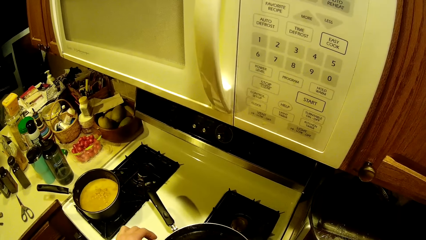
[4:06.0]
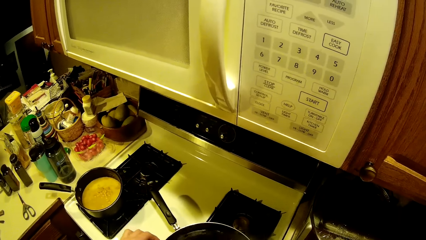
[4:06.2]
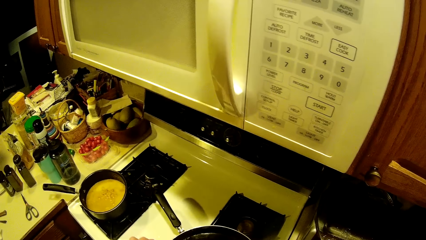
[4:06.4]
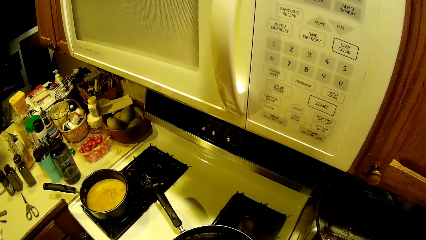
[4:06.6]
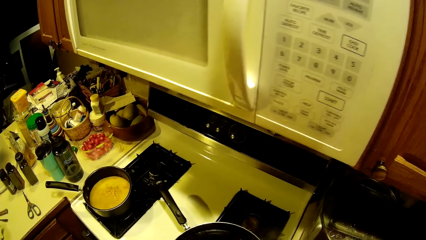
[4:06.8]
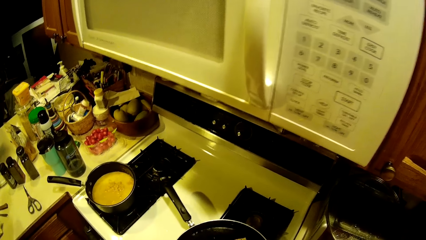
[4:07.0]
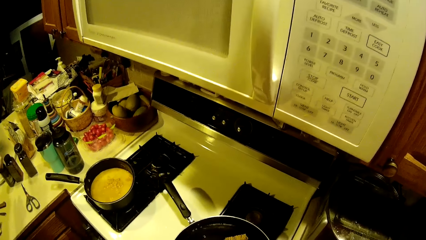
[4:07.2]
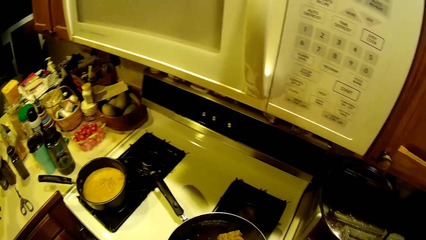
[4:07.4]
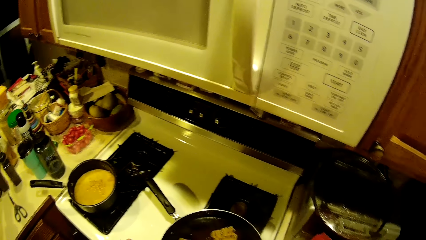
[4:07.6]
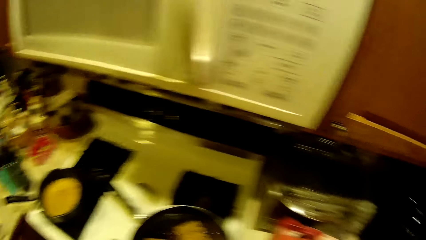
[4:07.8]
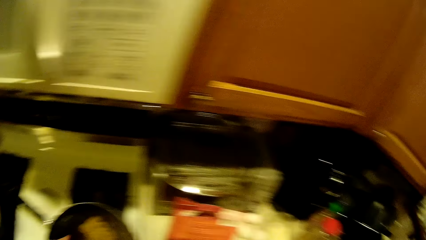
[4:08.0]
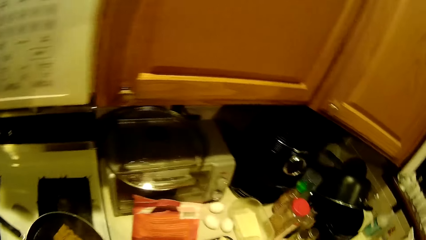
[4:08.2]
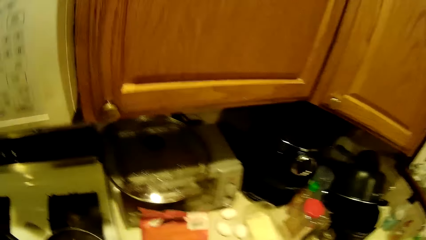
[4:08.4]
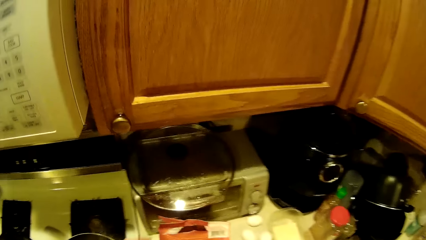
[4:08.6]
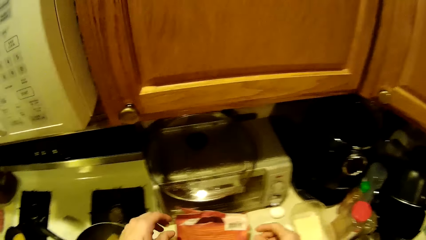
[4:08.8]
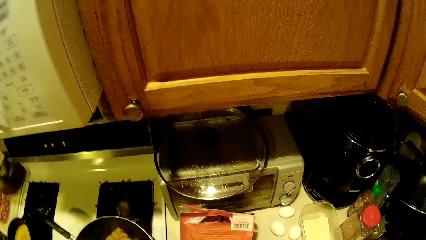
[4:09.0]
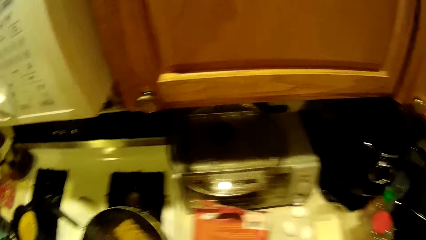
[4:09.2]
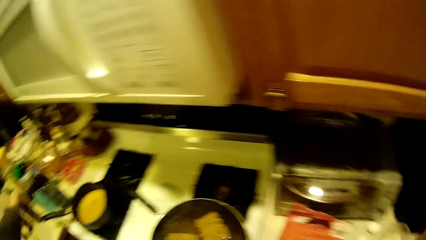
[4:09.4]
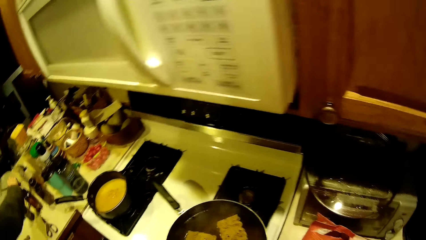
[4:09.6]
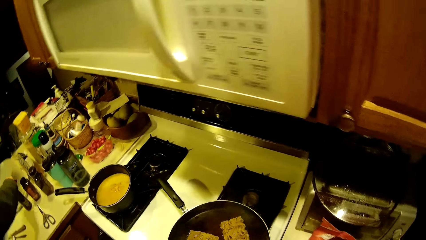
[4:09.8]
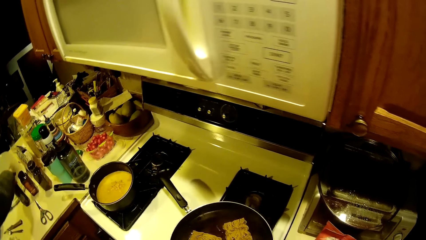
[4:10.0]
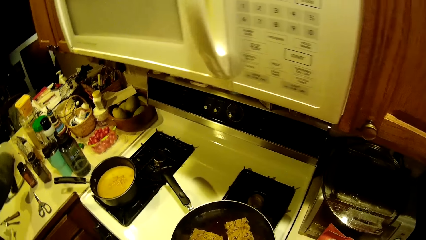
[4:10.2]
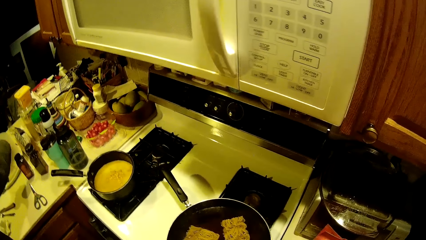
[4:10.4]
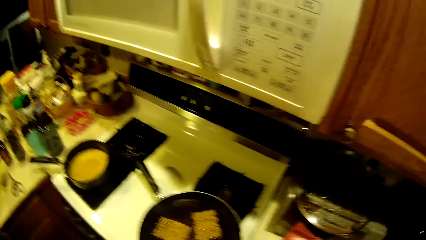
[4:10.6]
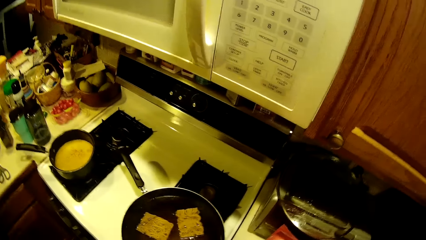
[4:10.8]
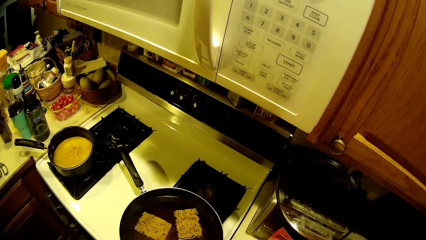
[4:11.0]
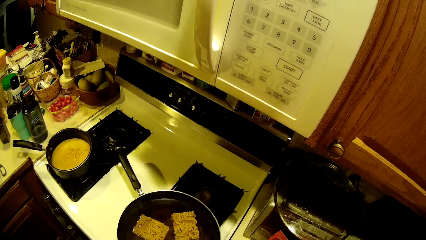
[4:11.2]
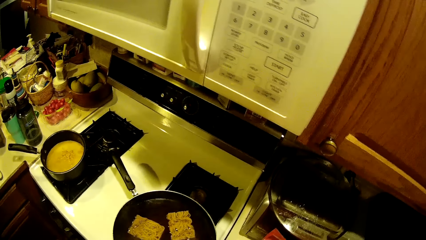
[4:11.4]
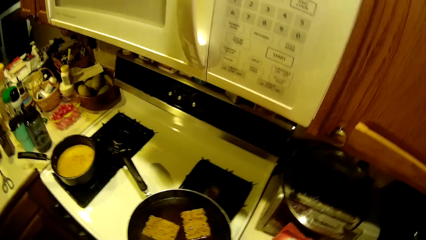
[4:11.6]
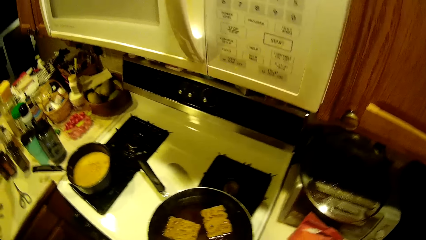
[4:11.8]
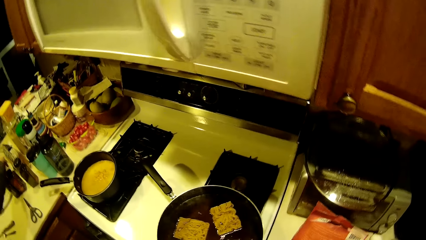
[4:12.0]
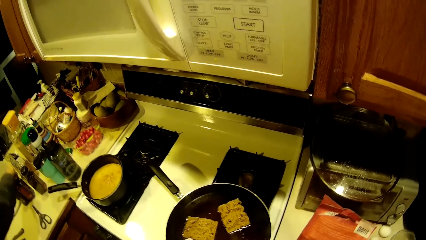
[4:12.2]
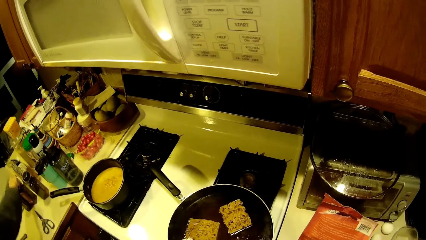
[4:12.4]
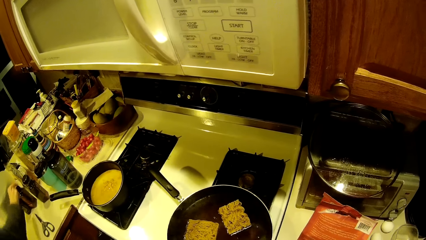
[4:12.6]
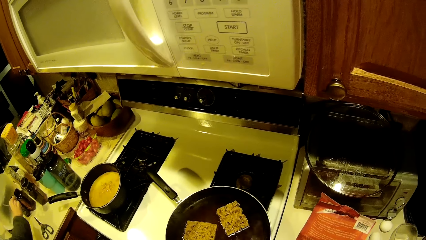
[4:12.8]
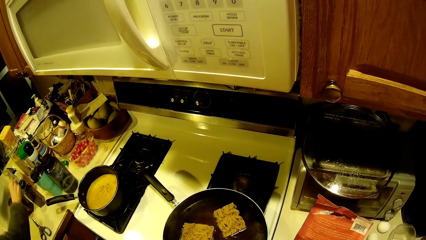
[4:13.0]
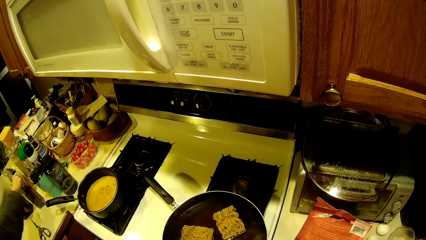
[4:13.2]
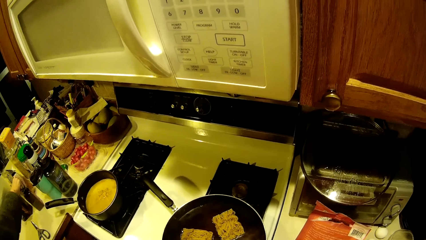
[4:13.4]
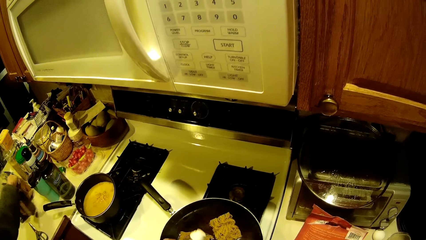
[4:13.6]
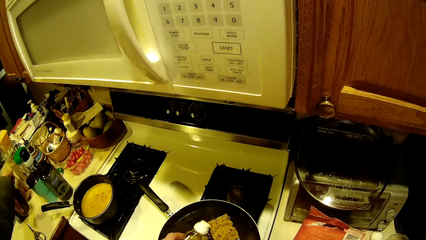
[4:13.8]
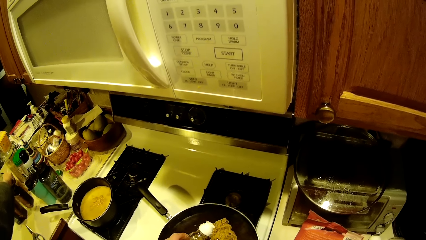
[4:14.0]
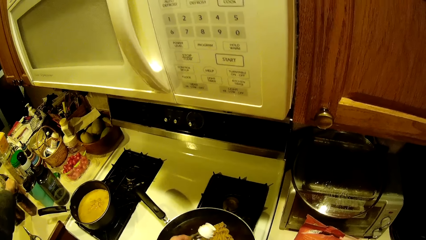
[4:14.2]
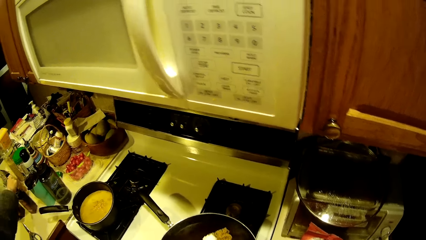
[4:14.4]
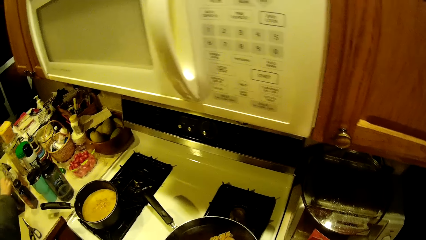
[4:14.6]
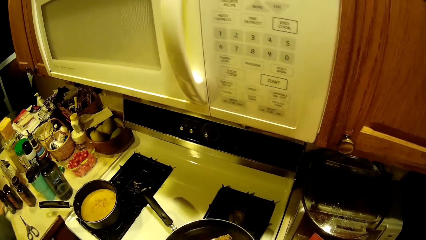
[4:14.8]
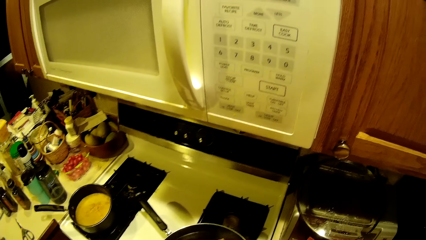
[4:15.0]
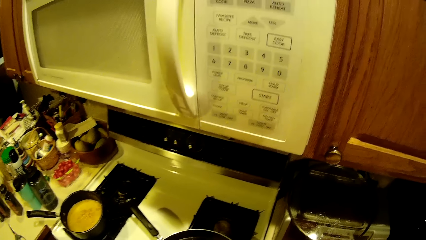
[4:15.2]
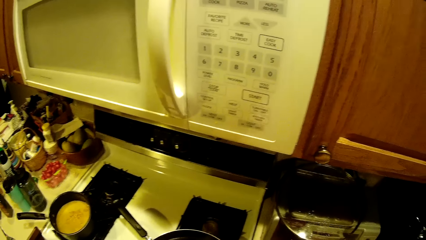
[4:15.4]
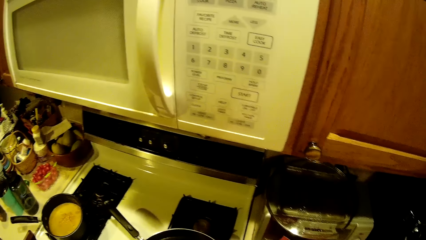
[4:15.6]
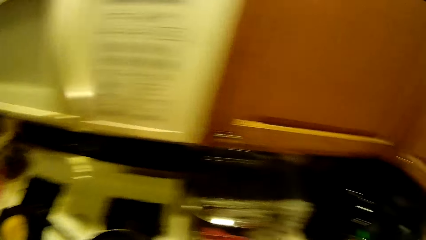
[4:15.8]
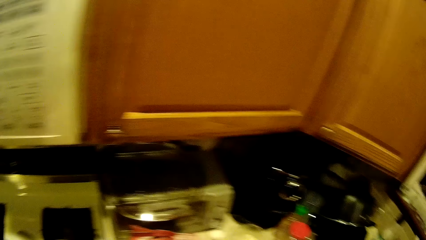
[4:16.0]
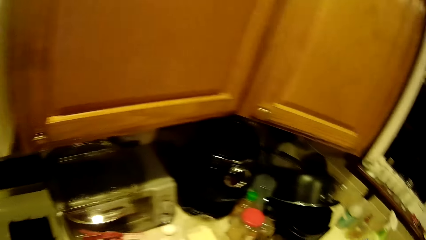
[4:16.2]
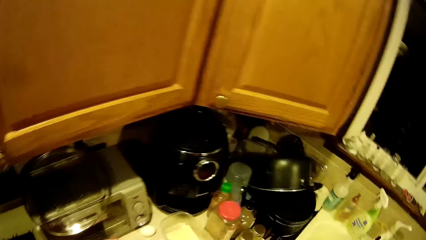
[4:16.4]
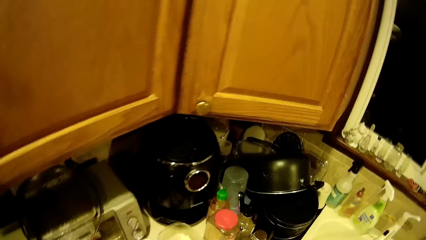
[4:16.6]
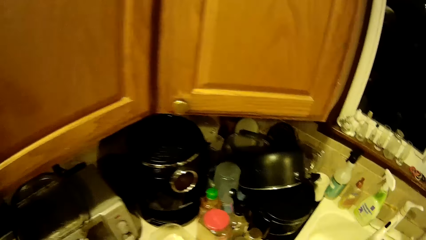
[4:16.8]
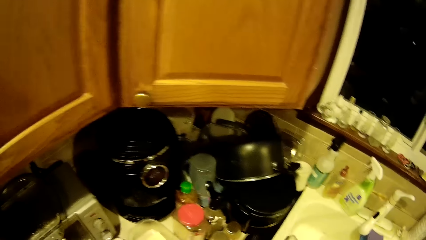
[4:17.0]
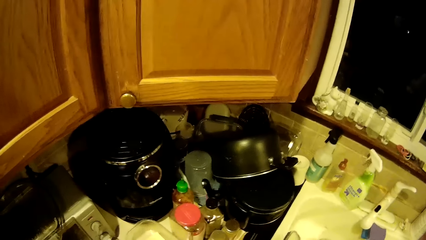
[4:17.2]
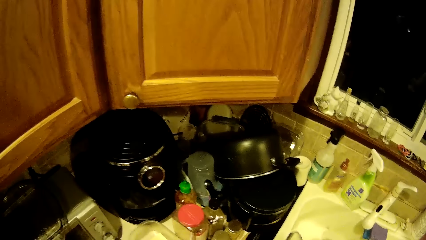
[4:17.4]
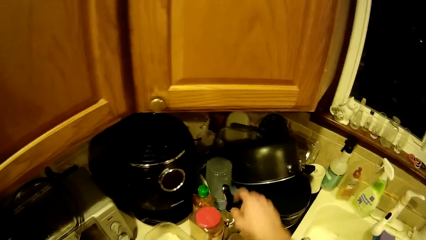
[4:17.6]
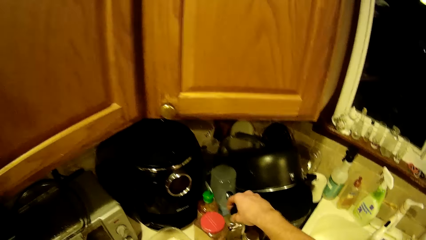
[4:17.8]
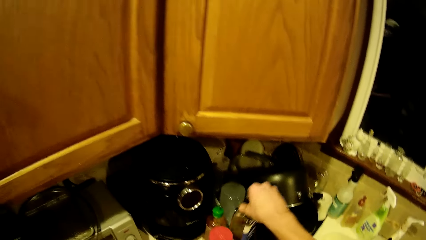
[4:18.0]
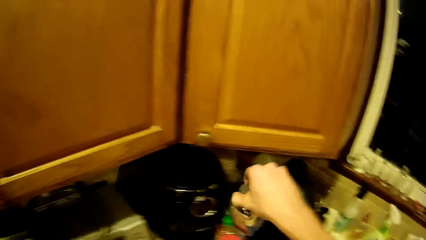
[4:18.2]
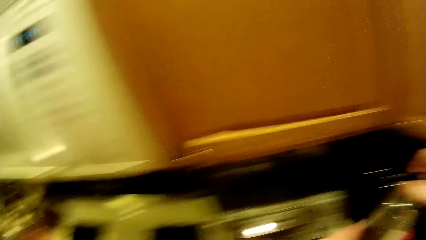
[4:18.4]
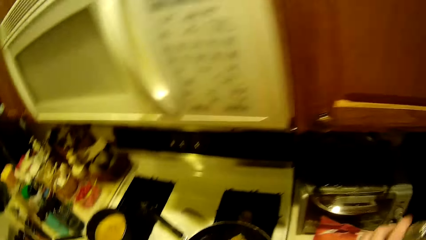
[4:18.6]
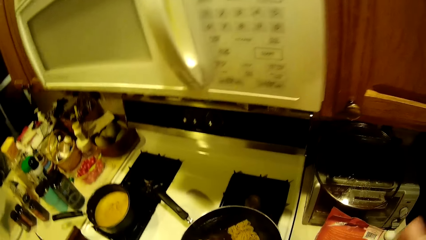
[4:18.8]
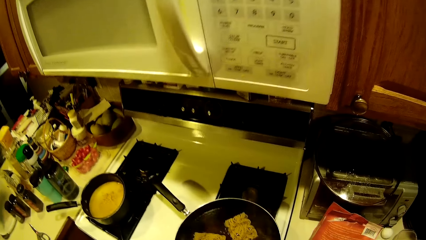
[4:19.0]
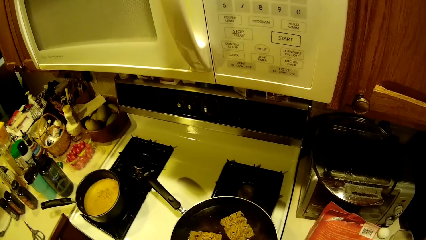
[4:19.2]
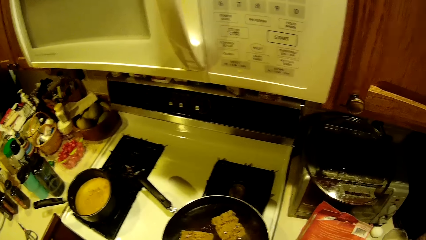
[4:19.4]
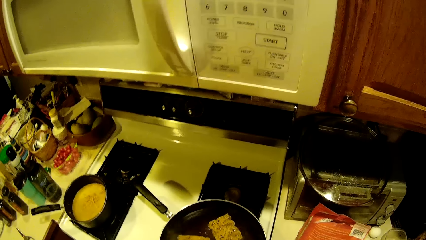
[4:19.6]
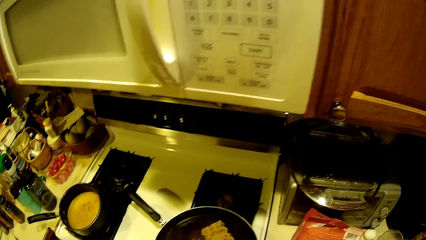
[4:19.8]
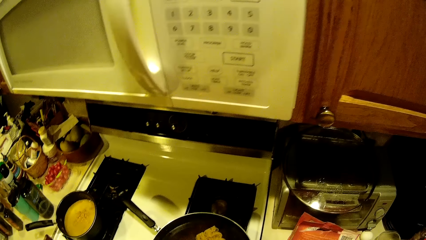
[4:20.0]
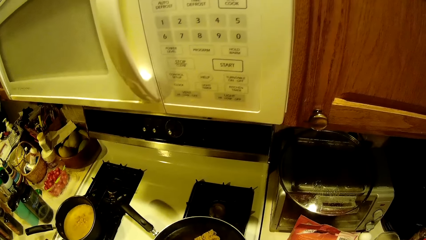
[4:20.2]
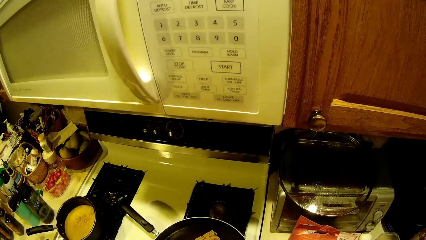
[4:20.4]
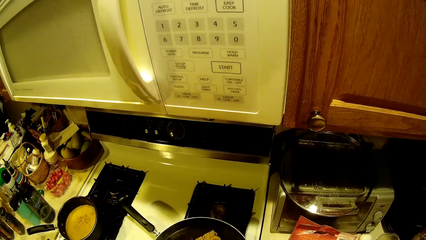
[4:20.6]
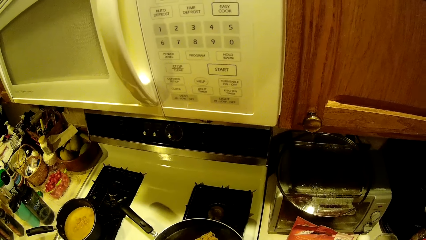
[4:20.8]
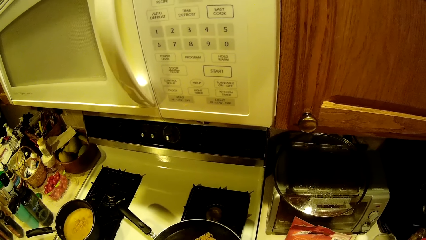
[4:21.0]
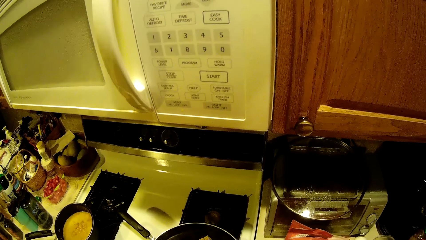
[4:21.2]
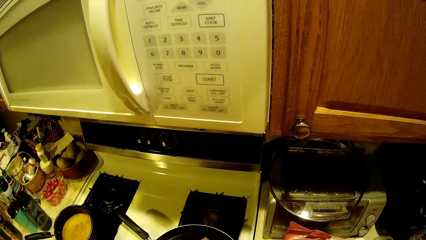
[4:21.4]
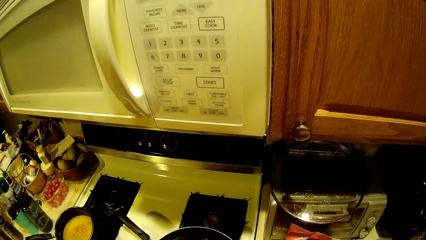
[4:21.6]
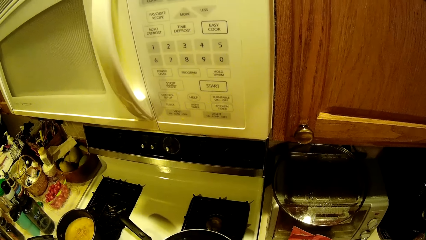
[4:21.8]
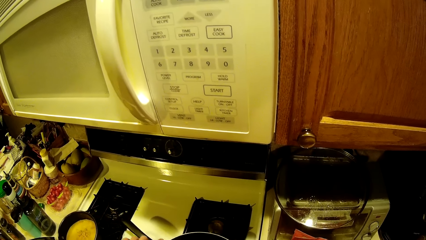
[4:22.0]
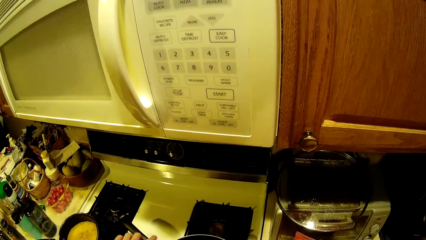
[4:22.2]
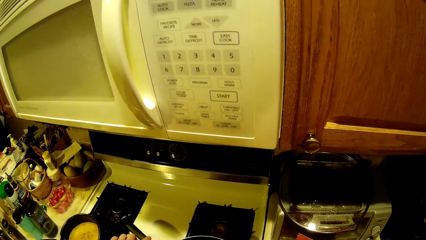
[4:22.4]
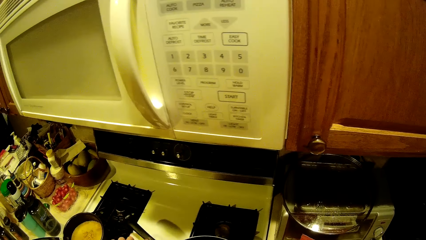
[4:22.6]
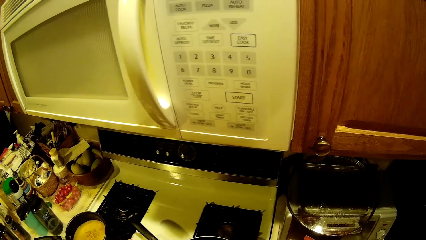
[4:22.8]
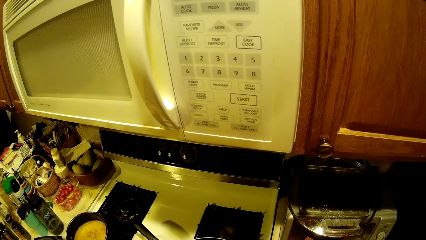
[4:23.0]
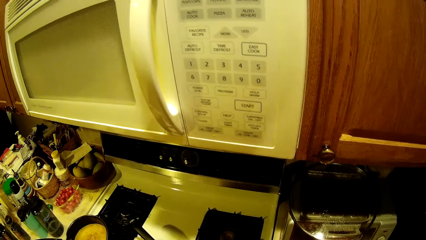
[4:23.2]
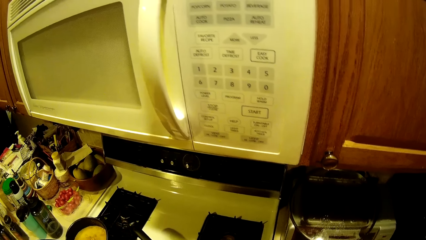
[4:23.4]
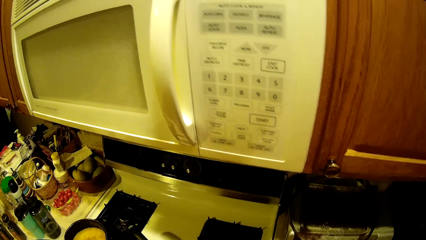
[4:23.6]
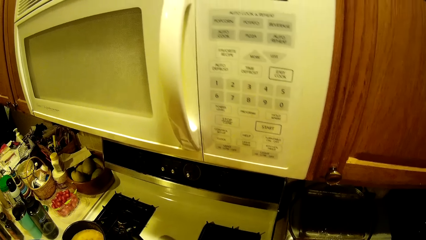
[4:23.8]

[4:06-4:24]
The camera wearer stands across the countertop. A woman inspects a bottle on the kitchen worktop with her right hand. The camera wearer picks up a bottle of something from the kitchen worktop with his right hand.
